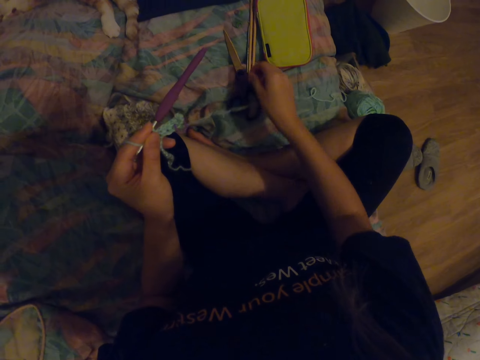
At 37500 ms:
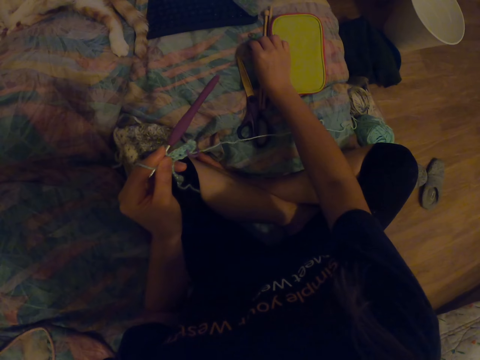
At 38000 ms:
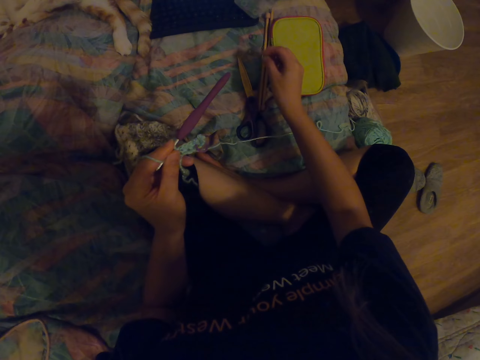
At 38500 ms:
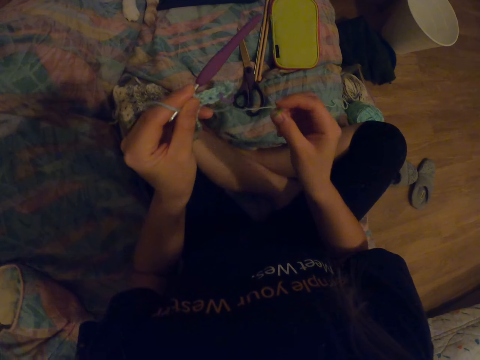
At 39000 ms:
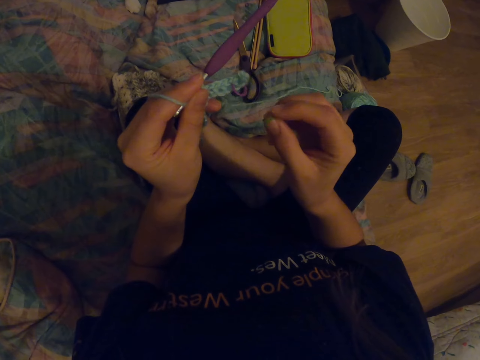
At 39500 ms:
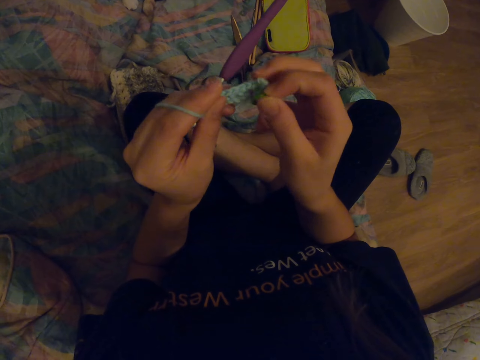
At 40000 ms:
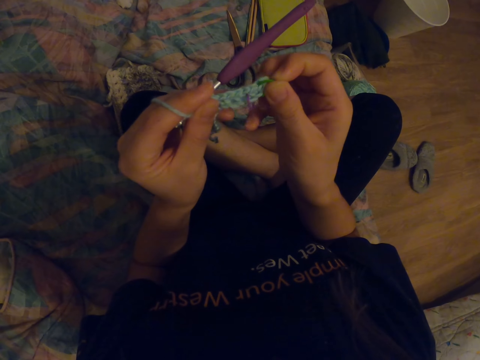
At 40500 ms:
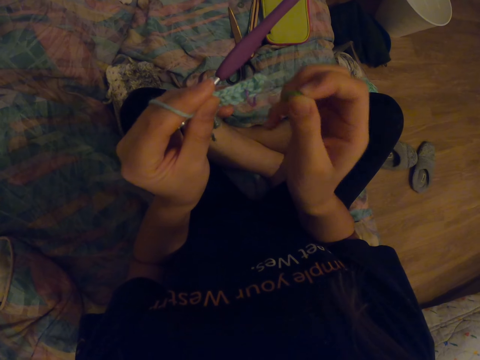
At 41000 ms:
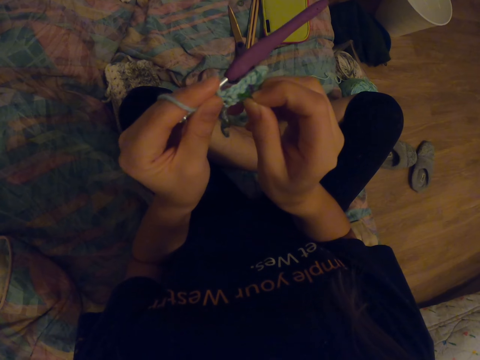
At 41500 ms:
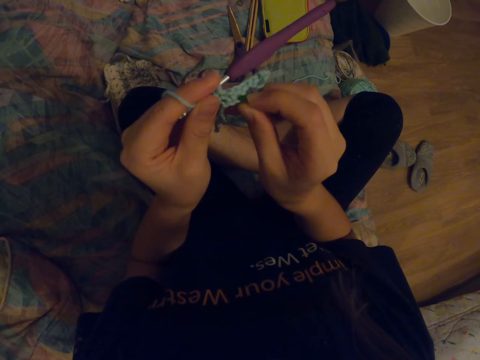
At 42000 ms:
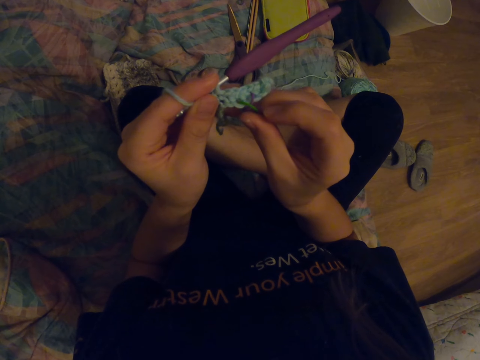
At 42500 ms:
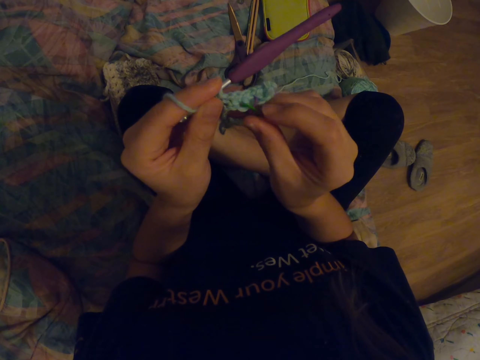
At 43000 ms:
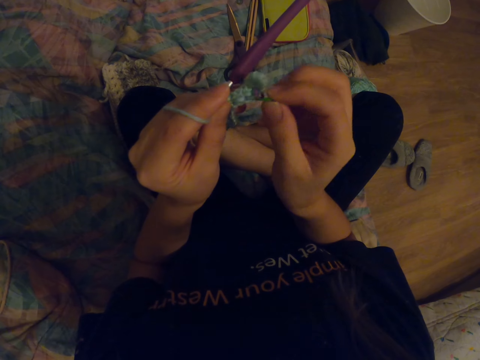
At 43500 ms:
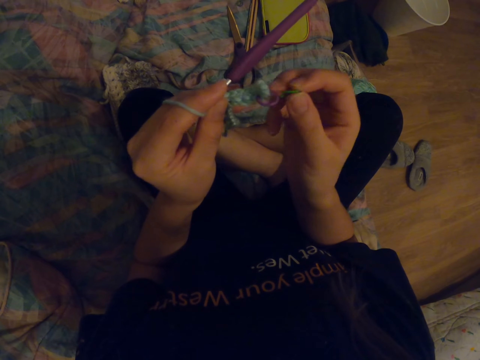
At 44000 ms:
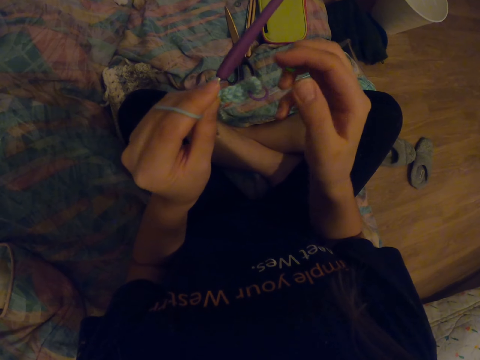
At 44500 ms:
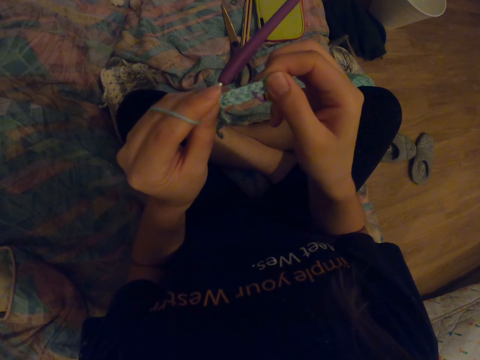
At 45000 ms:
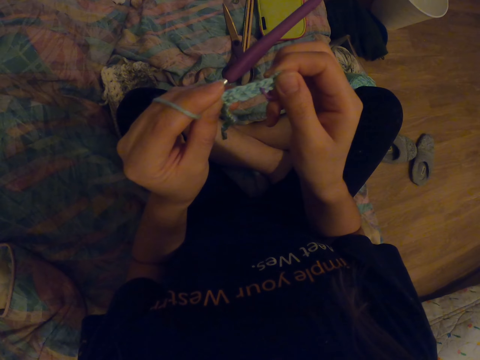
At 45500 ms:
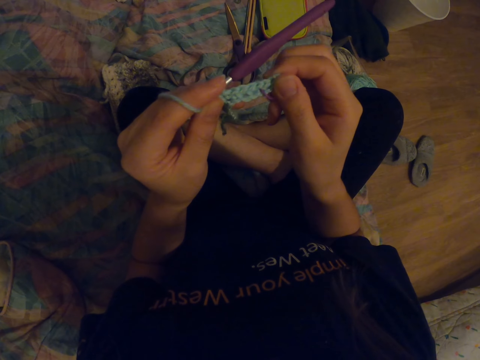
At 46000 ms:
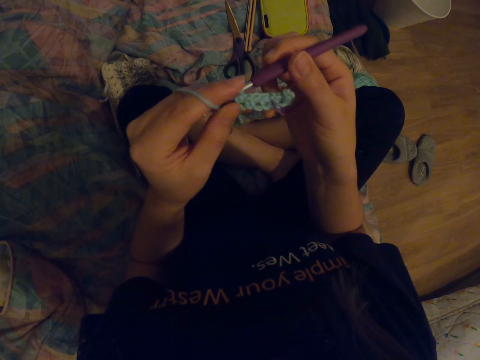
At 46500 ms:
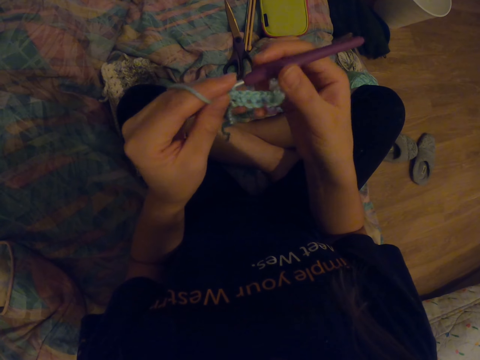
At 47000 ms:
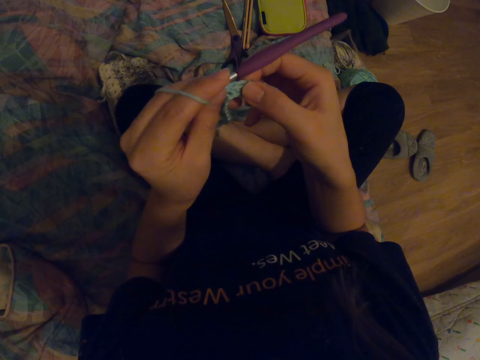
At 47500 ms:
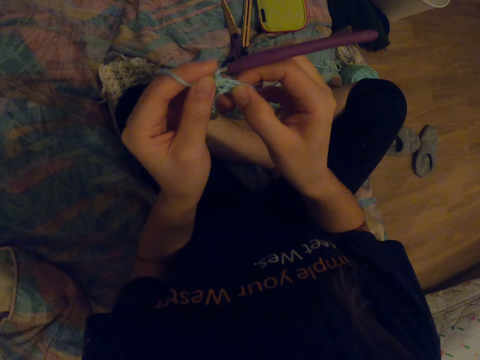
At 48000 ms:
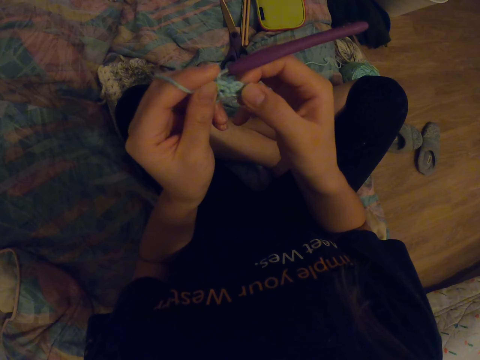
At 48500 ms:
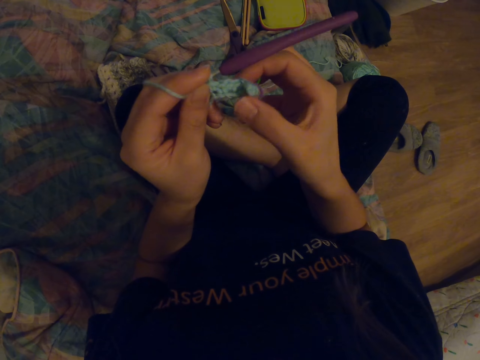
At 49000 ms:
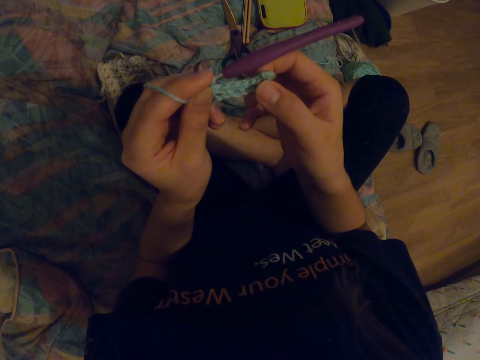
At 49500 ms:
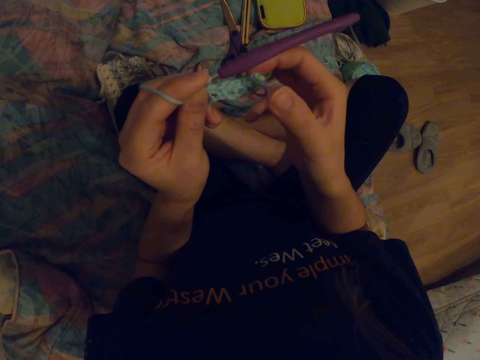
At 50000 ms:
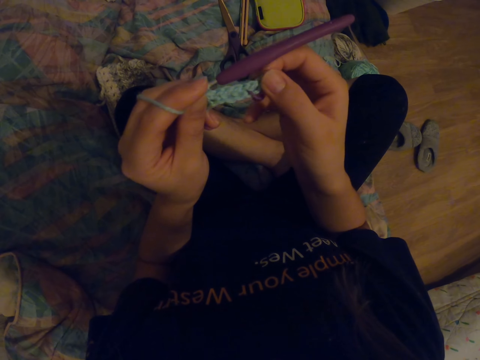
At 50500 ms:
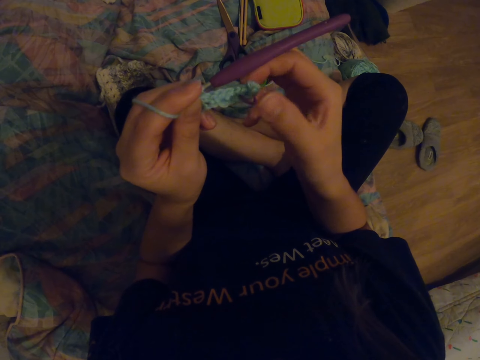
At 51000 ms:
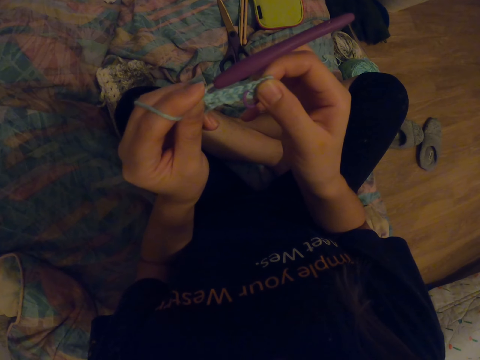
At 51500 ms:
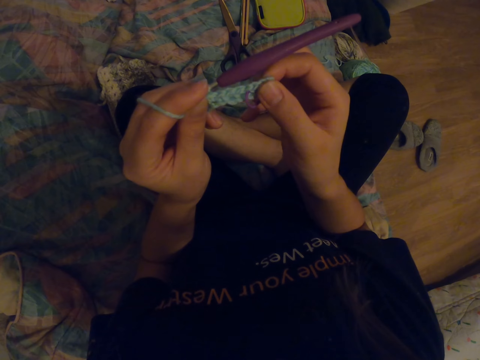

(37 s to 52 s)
The camera wearer takes the pin or piece of plastic on the bed. They fix the pin on the fabric and look at the fabric.

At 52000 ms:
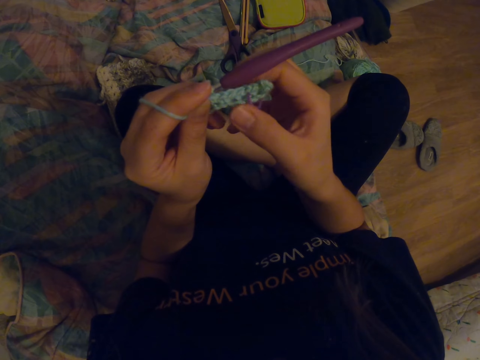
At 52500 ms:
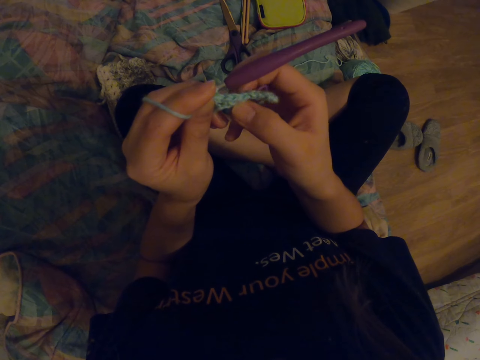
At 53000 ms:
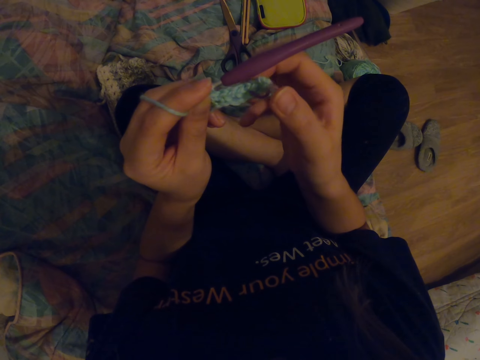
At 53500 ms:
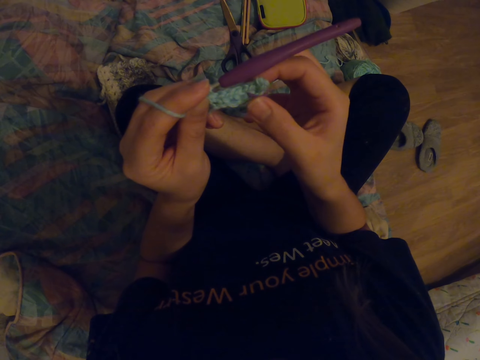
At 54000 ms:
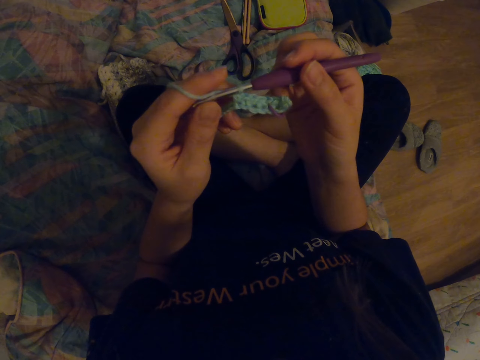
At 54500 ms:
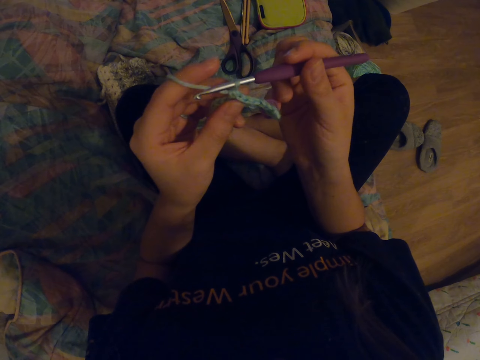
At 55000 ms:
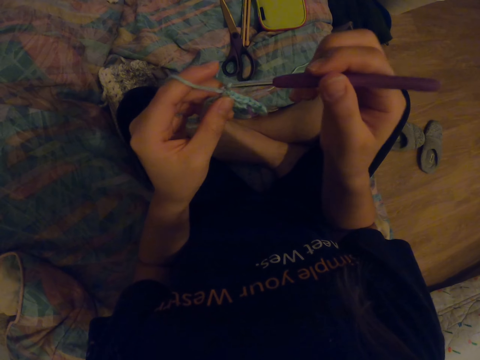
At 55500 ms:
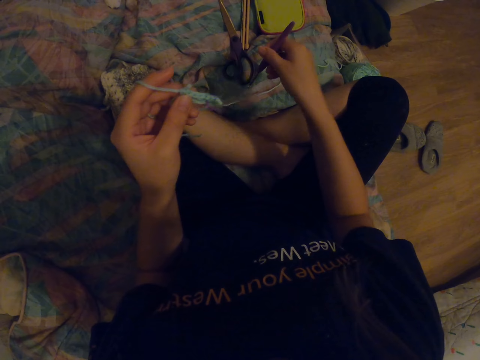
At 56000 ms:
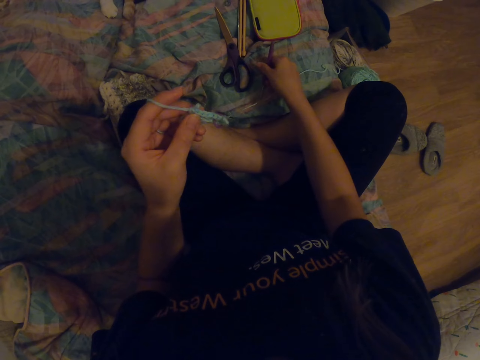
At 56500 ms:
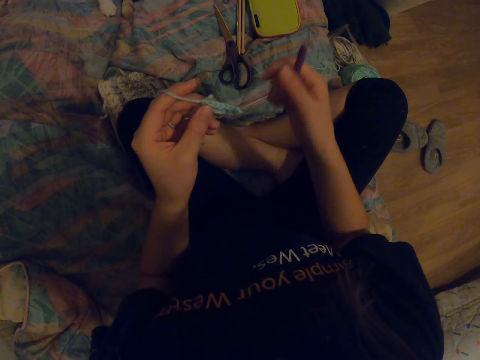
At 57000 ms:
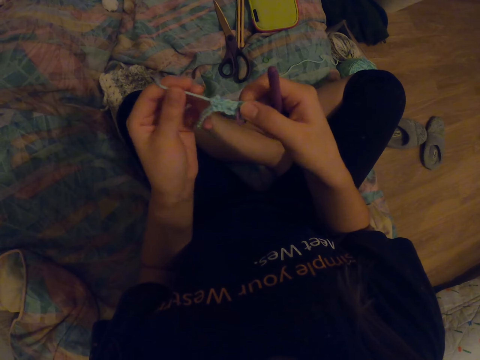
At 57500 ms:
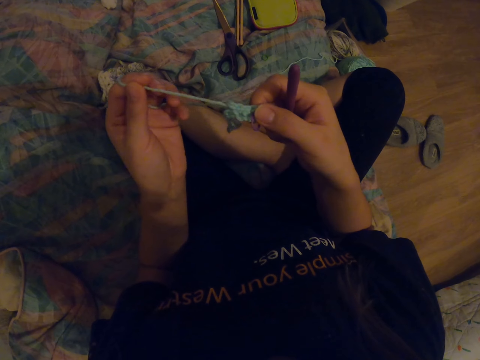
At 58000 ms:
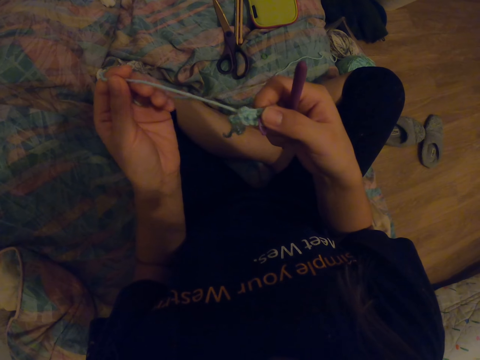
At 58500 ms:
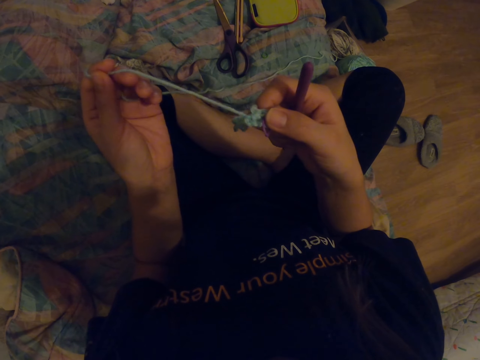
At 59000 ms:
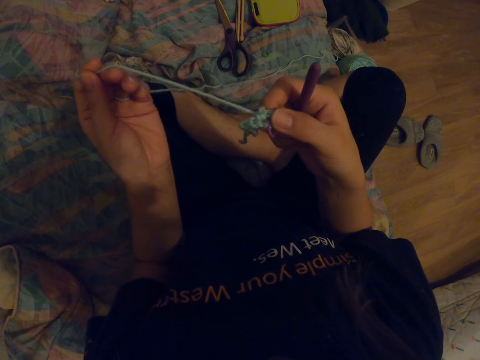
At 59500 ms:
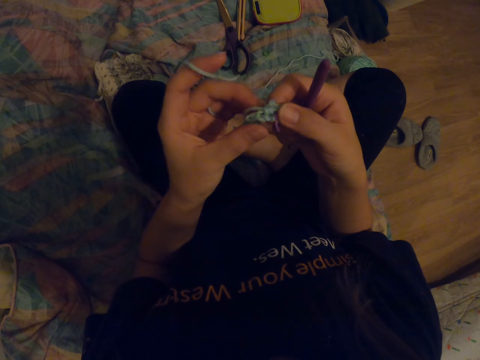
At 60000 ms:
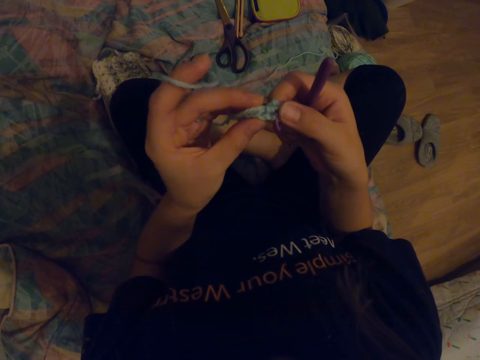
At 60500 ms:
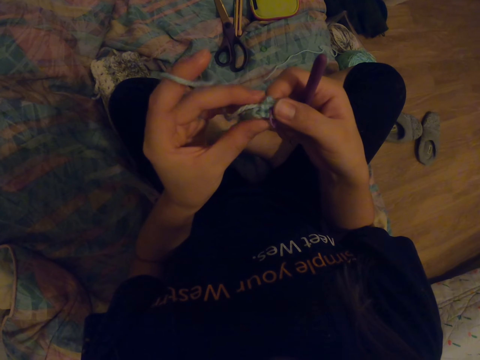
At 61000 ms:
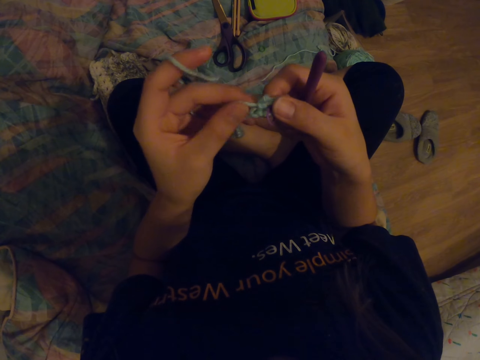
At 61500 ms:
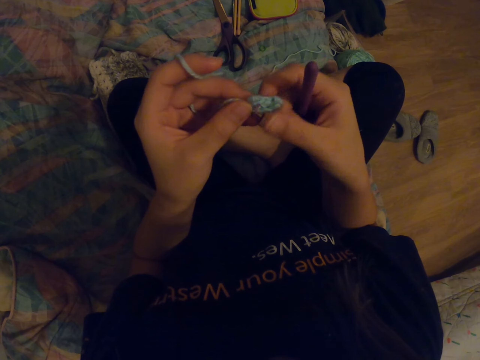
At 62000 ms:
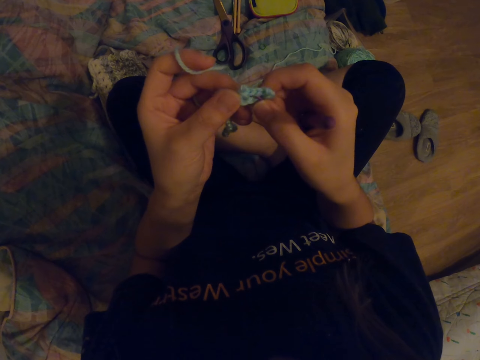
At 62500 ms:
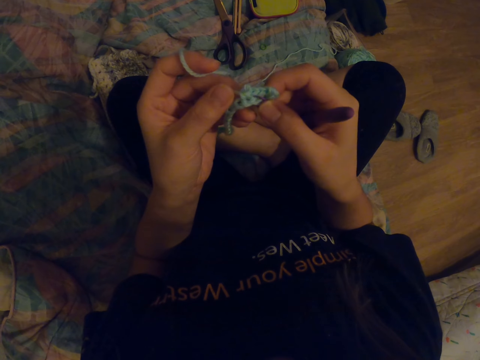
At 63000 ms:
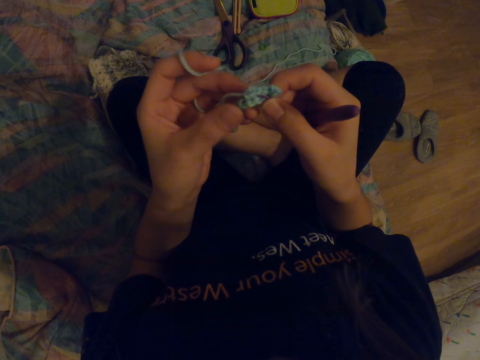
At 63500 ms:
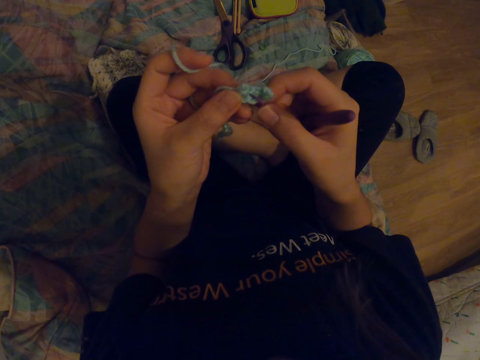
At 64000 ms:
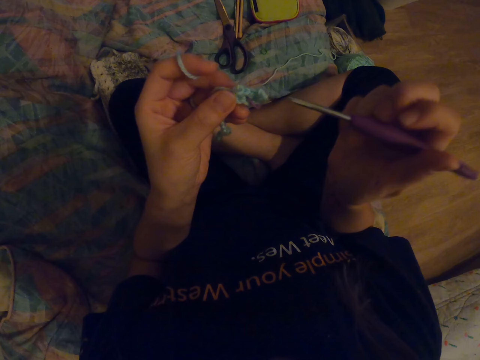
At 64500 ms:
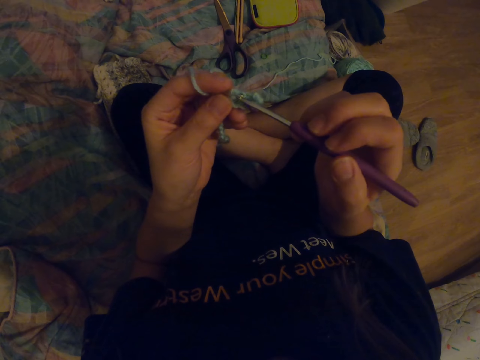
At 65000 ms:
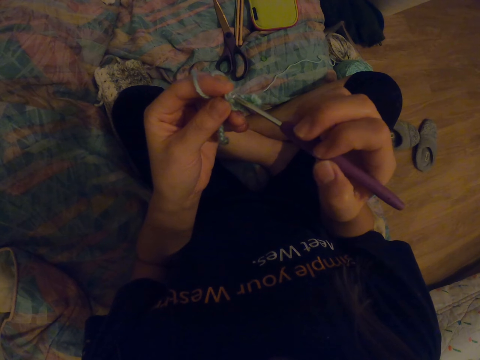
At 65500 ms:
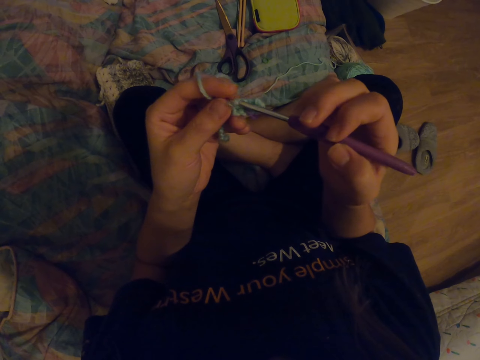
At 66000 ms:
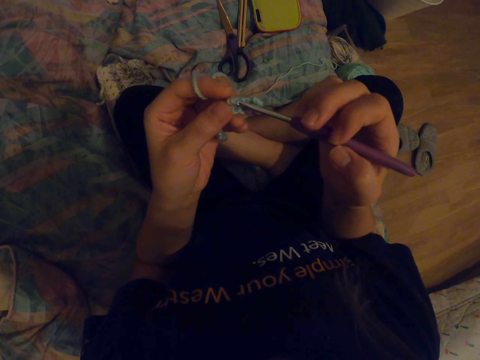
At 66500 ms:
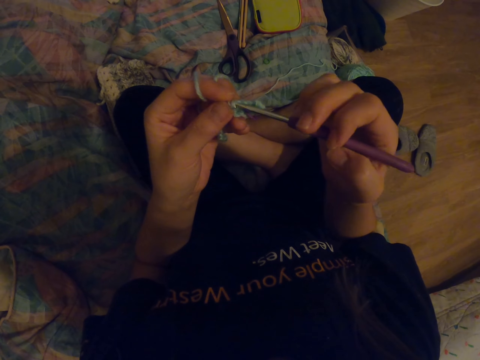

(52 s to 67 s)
The camera wearer weaves the yarn. They remove the crochet hook from the fabric, place the crochet hook on the bed, and pull the yarn. They look at the fabric. They put the crochet hook on the fabric.
